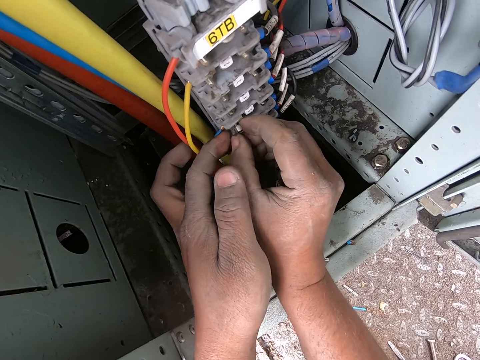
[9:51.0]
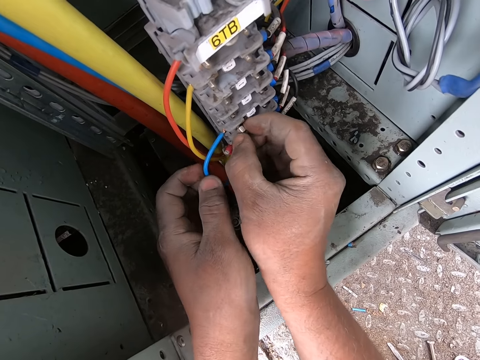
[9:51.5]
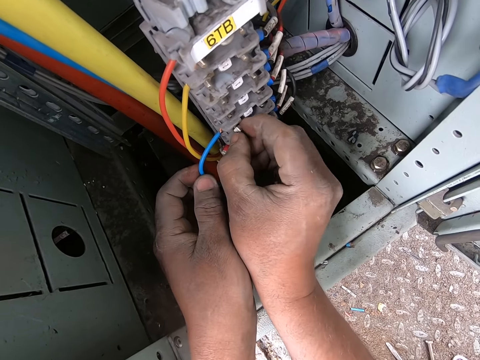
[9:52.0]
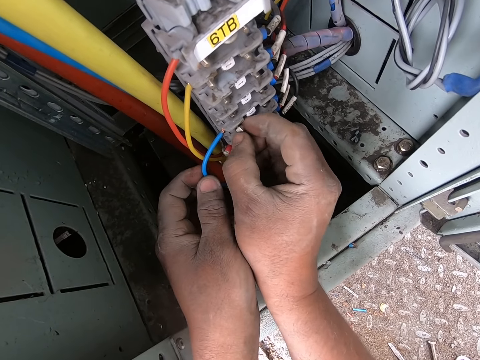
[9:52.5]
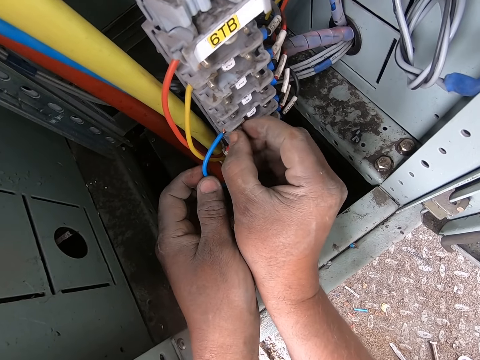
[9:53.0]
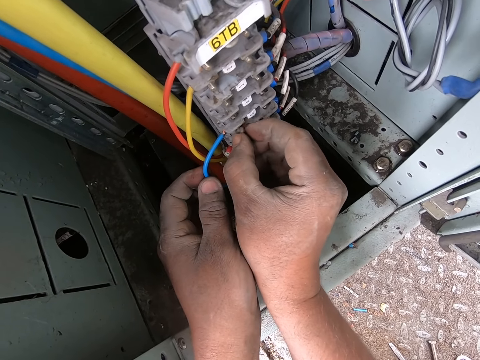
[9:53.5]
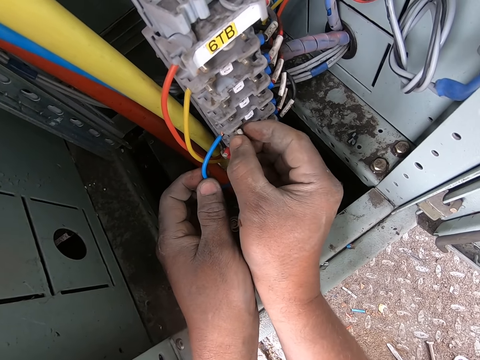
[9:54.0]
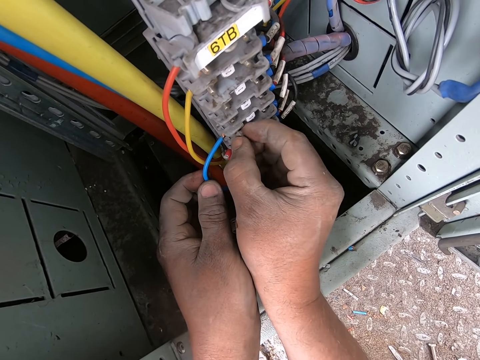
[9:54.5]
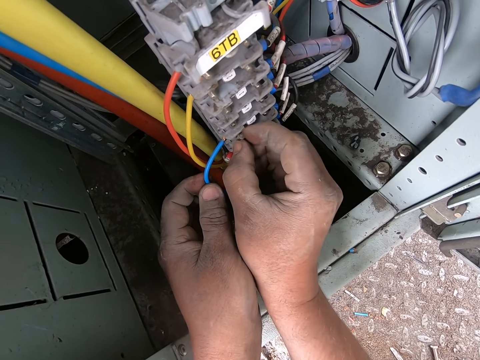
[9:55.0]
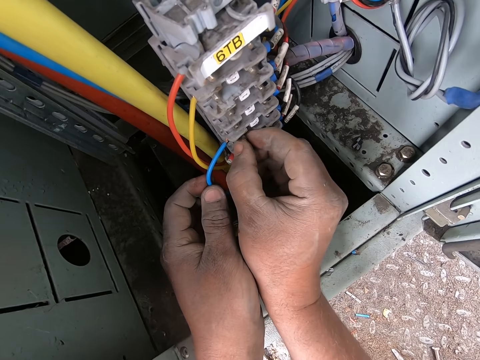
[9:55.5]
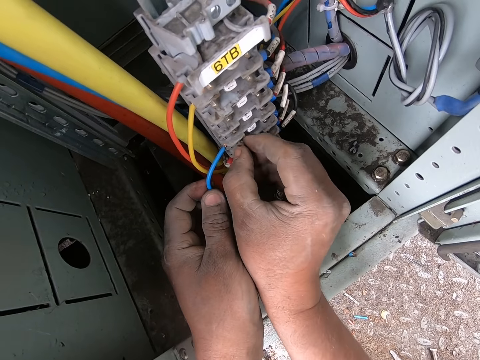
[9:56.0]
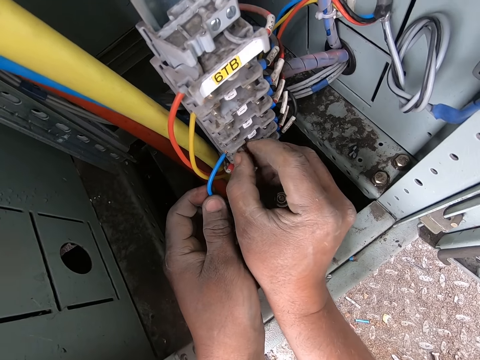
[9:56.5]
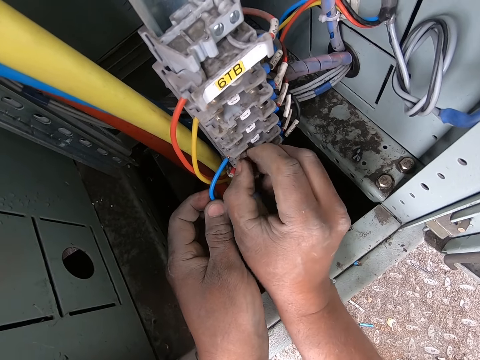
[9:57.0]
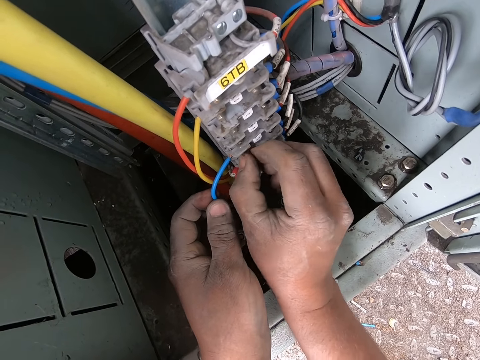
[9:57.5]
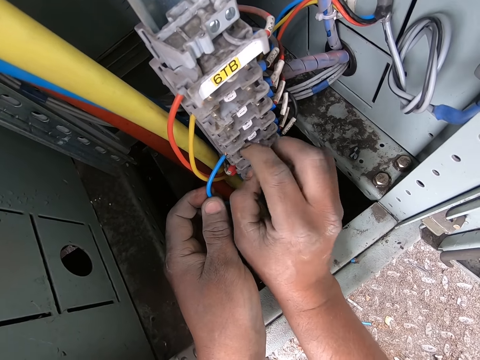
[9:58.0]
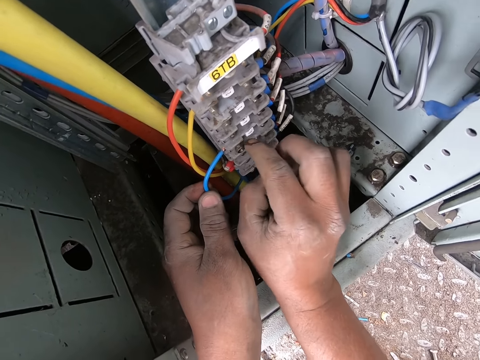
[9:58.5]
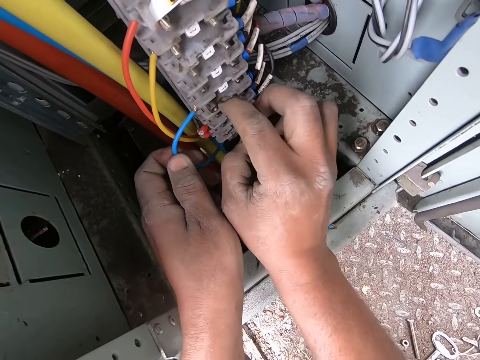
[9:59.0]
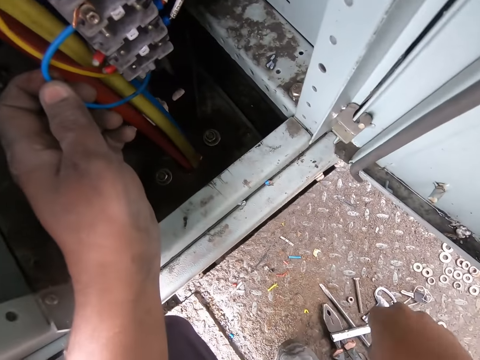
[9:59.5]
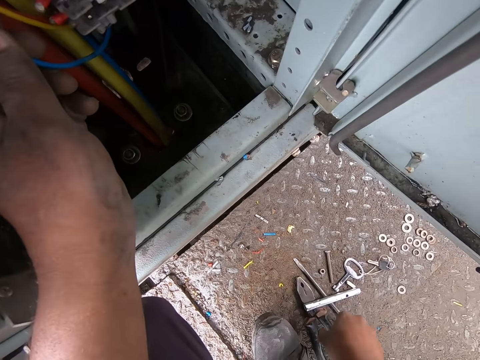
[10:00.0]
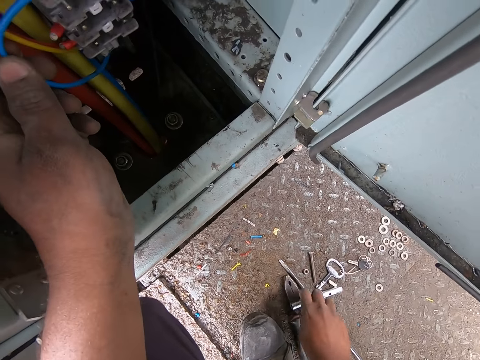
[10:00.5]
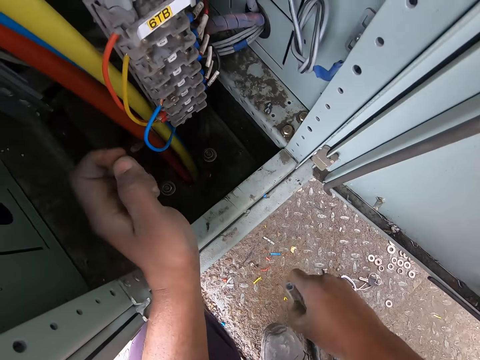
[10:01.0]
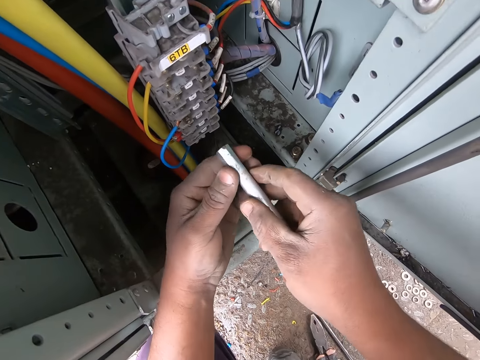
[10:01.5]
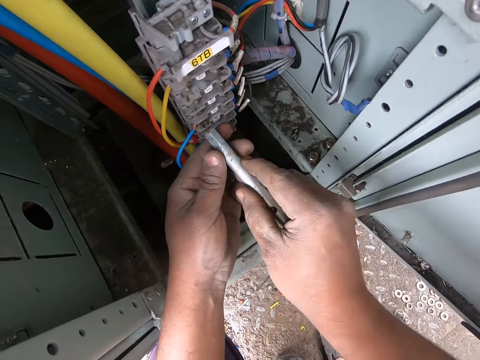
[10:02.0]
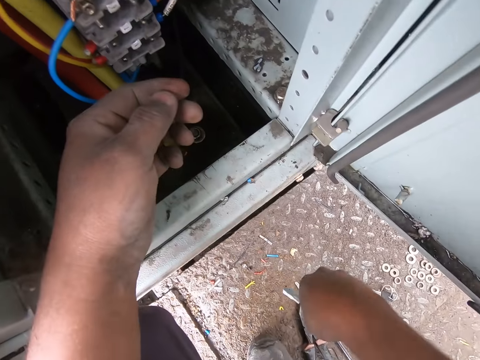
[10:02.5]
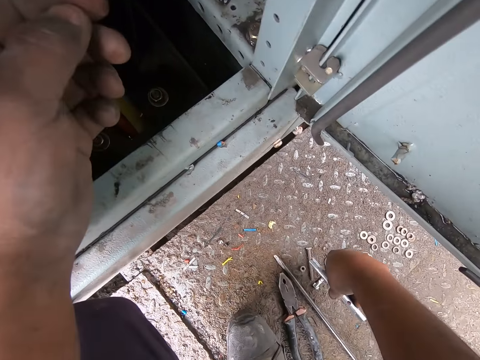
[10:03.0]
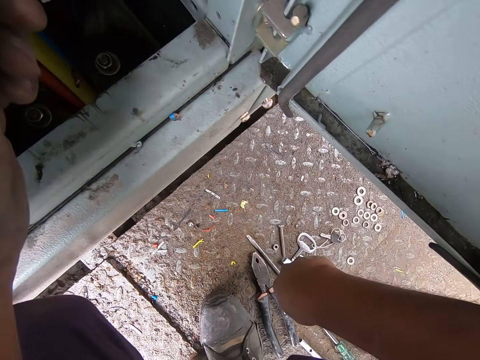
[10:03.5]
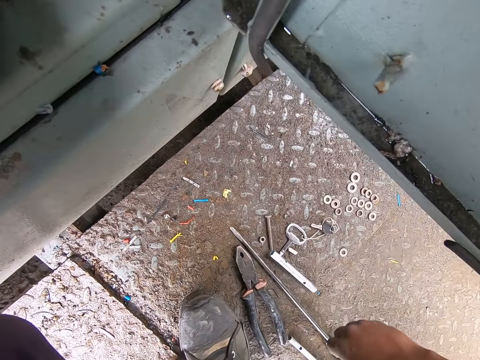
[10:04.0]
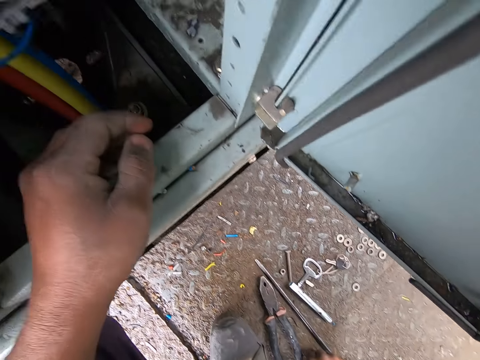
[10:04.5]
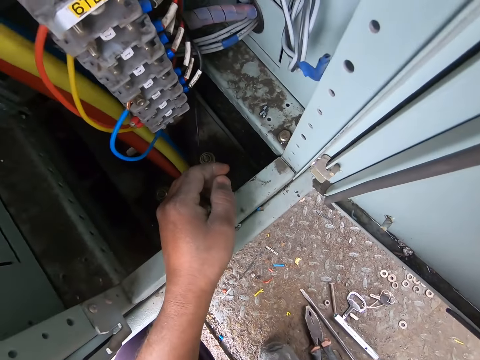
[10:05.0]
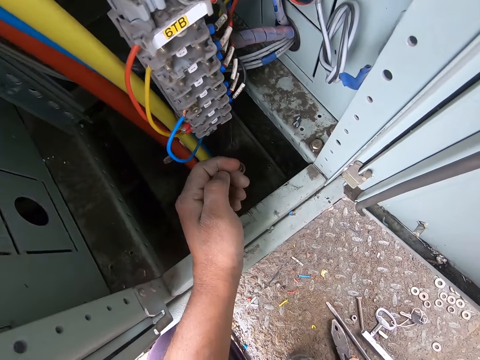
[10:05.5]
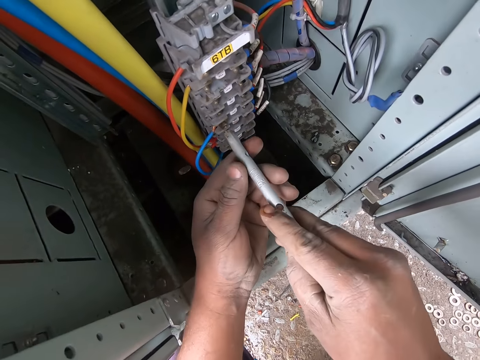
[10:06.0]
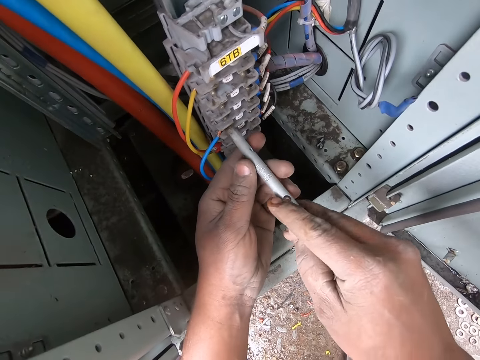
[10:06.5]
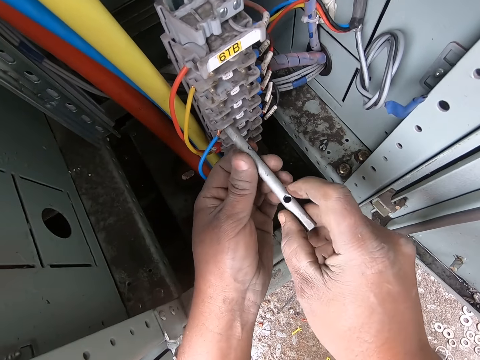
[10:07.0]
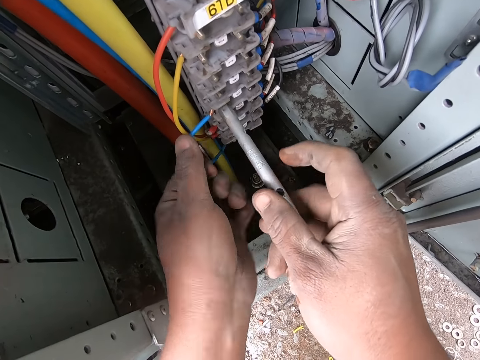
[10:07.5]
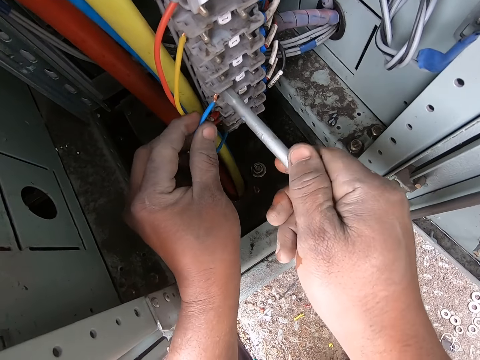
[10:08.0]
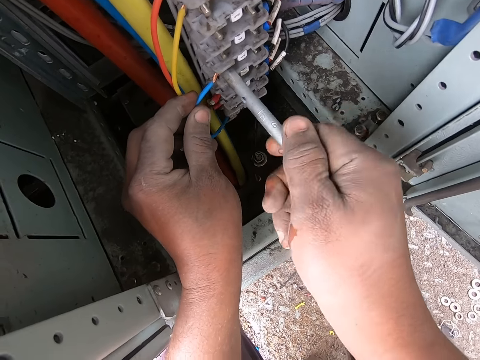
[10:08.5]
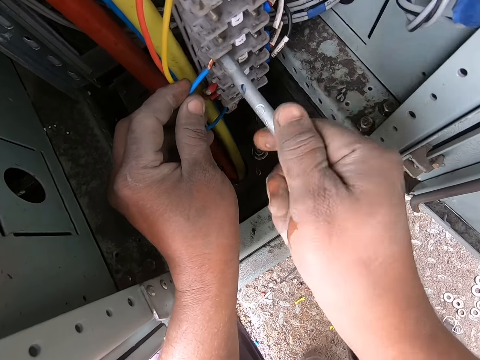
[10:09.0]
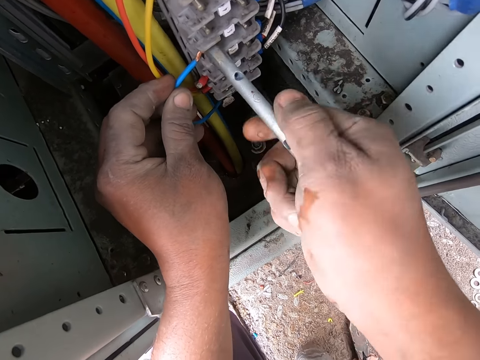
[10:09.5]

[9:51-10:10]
The camera wearer rotates the screw with a finger. They pick a metal piece or metal rod. They drop down the metal piece. They take the metal rod. They hold the metal piece. They tighten the nut with the metal rod. They rotate the screw with the metal piece.

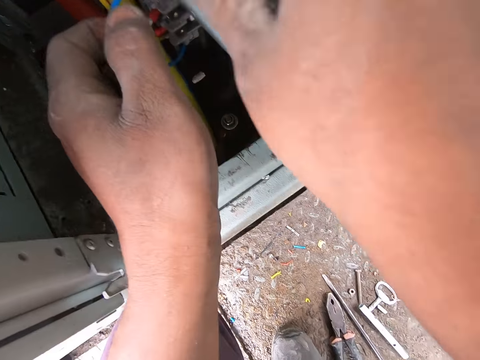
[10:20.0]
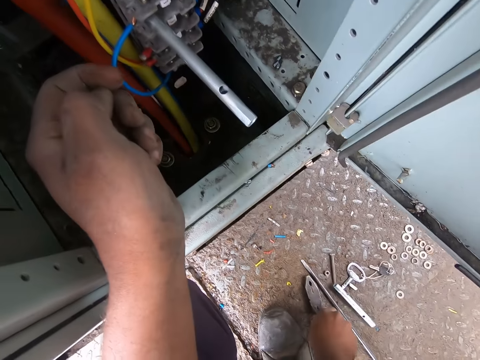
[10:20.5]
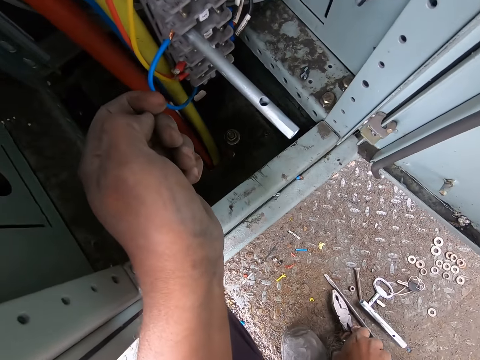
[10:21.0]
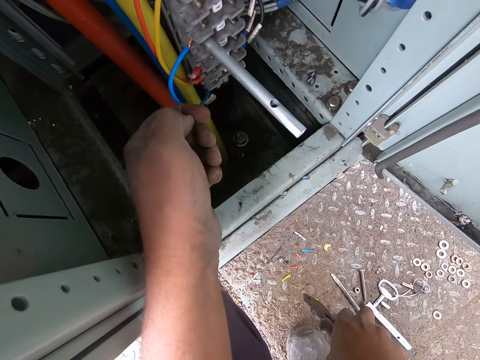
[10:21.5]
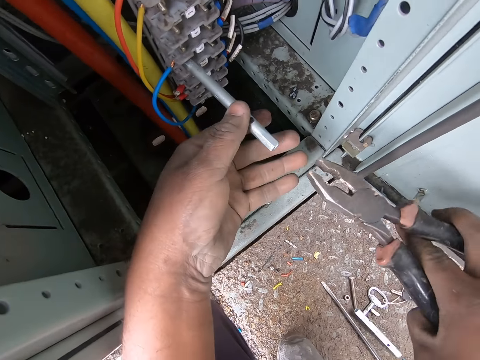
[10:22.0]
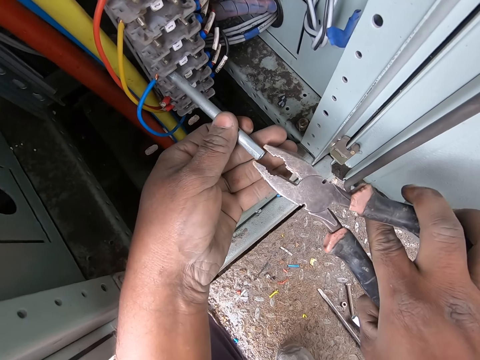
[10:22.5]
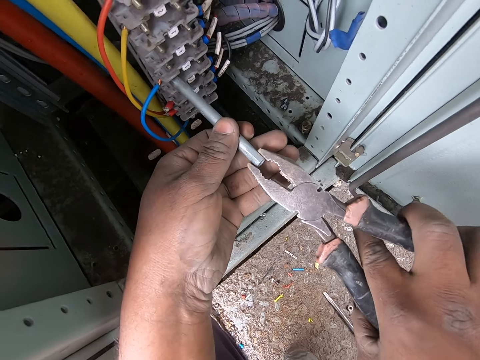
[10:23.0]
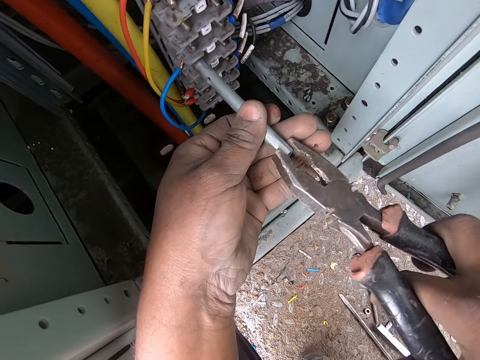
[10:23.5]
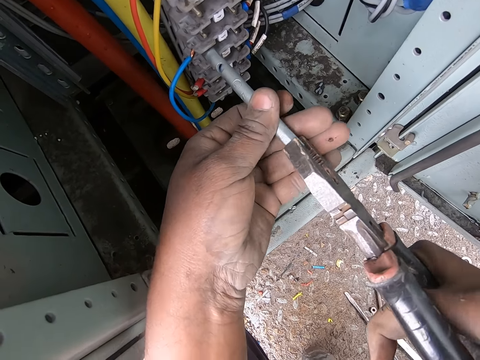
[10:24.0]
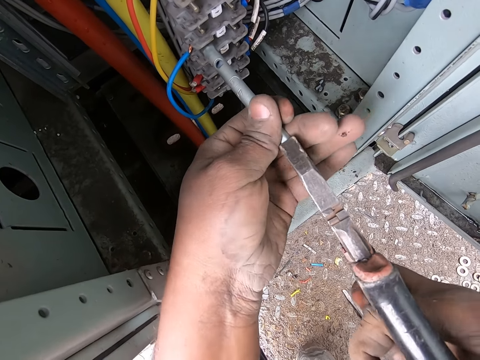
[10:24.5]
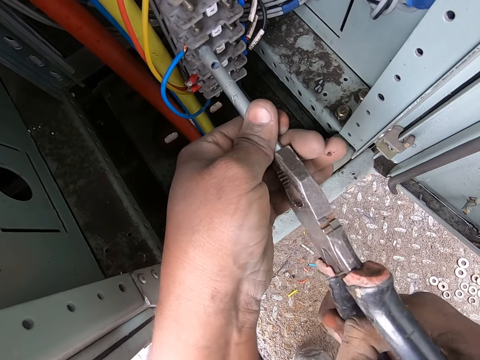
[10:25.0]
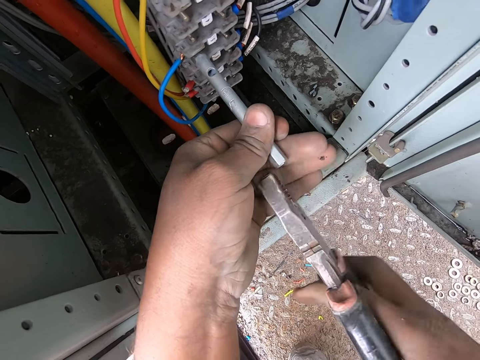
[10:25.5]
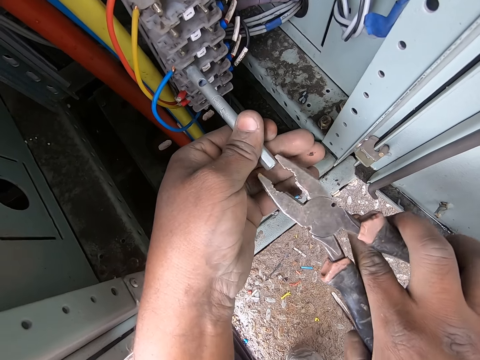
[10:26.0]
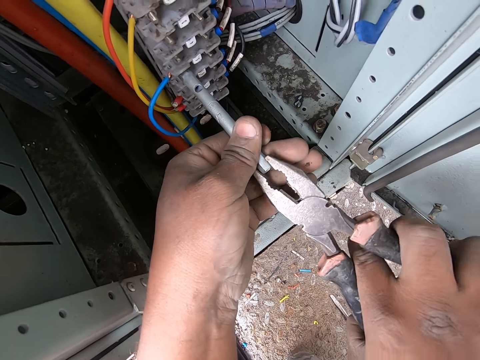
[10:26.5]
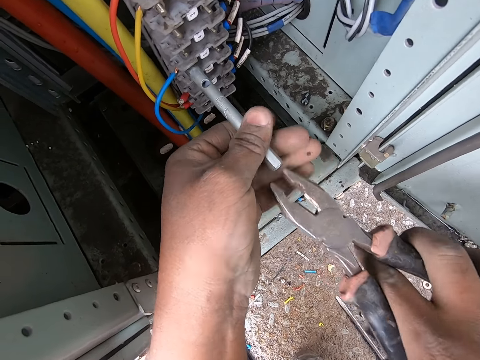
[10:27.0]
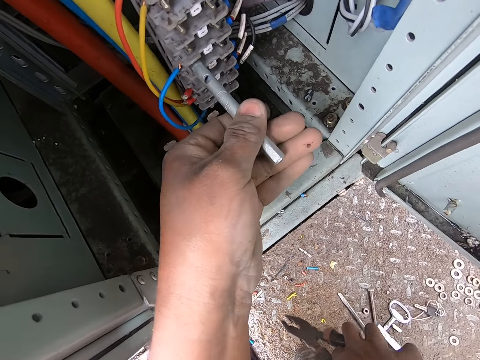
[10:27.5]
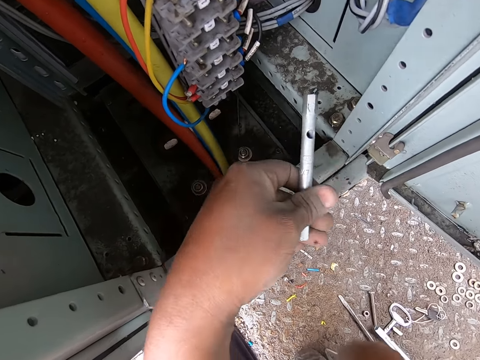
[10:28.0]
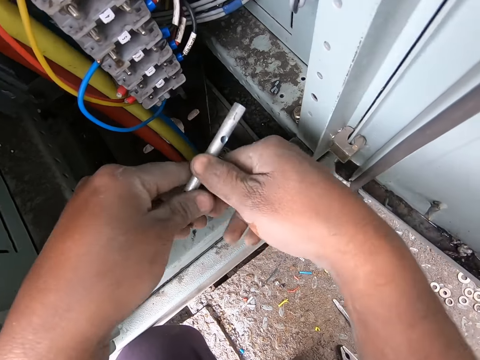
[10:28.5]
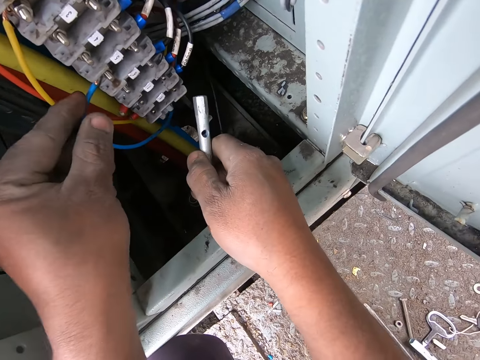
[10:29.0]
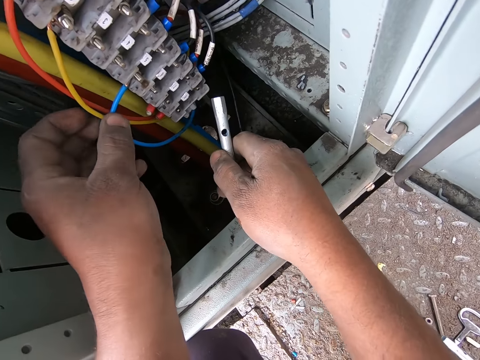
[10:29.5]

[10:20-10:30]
The camera wearer picks the pliers from the ground. They hold the metal rod with the pliers. They rotate the metal piece with the pliers. They tighten the nut. They remove an electric piece from the electric terminal block. They drop down the pliers.
